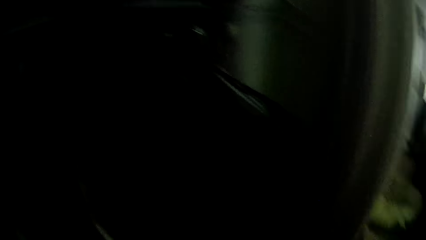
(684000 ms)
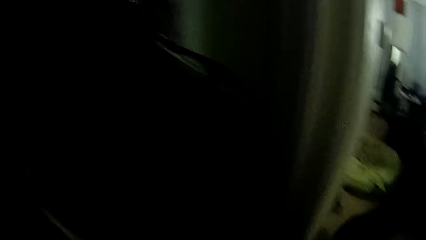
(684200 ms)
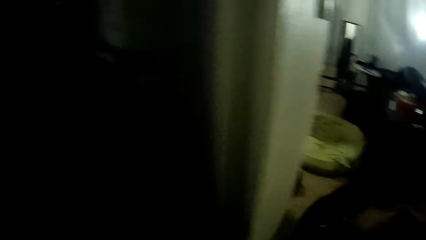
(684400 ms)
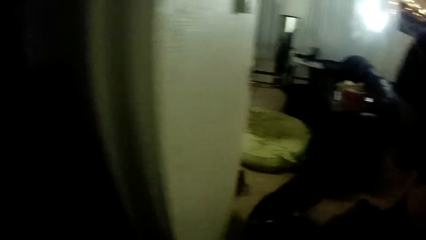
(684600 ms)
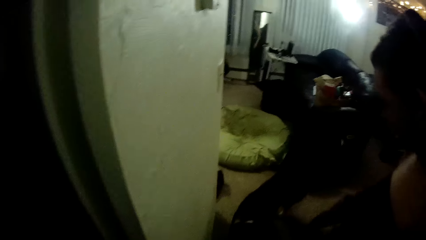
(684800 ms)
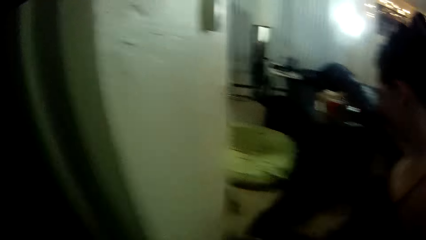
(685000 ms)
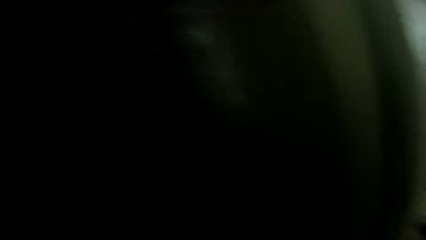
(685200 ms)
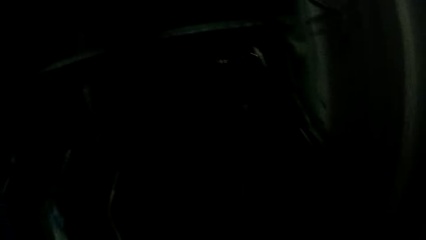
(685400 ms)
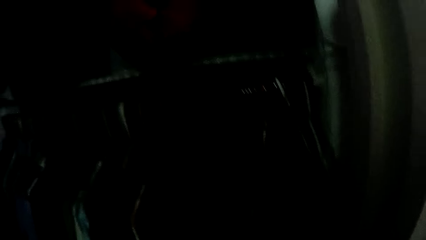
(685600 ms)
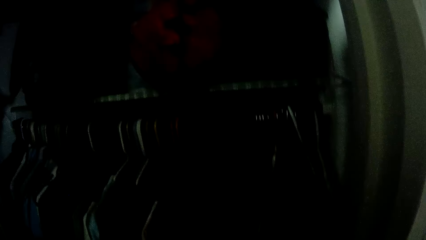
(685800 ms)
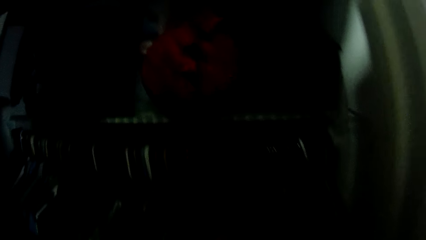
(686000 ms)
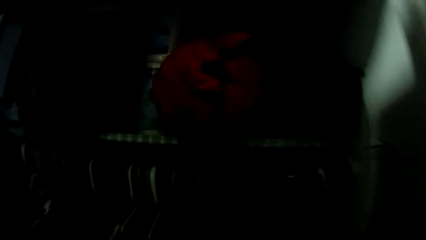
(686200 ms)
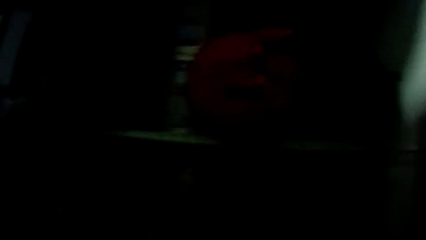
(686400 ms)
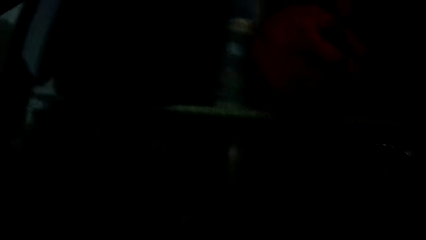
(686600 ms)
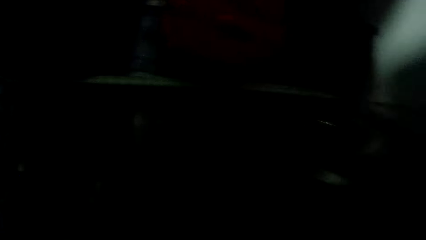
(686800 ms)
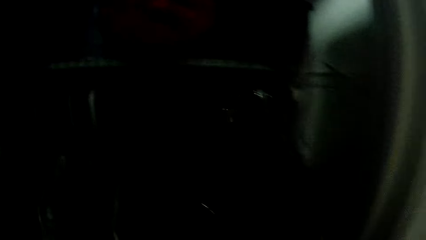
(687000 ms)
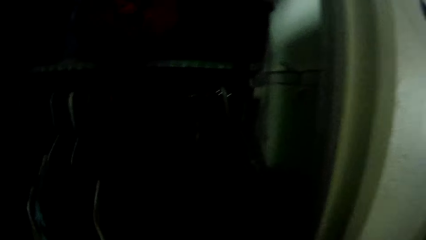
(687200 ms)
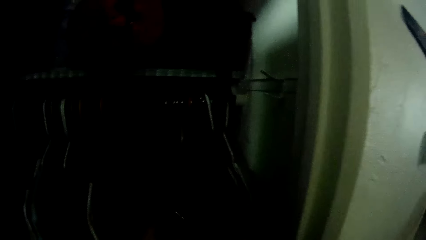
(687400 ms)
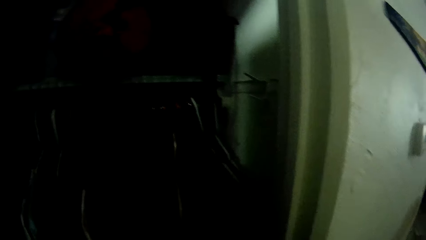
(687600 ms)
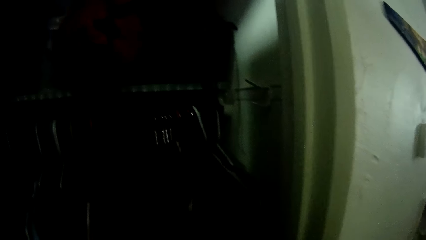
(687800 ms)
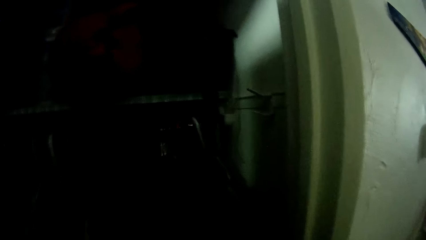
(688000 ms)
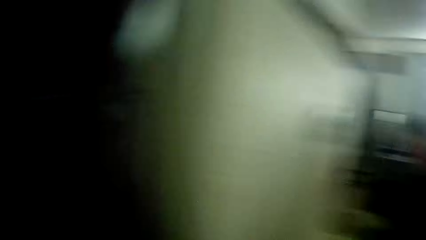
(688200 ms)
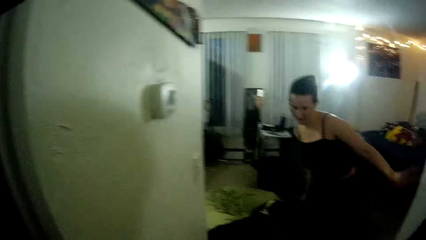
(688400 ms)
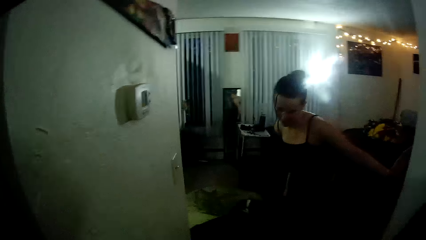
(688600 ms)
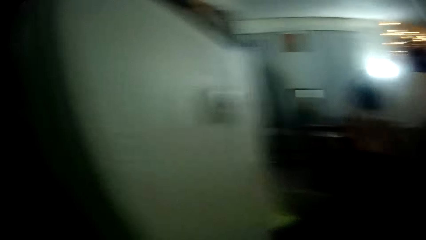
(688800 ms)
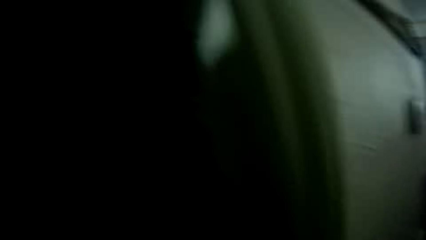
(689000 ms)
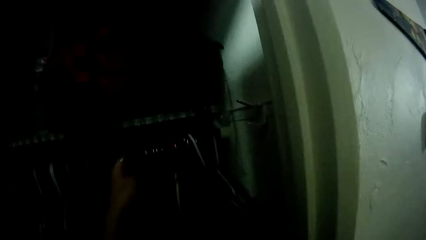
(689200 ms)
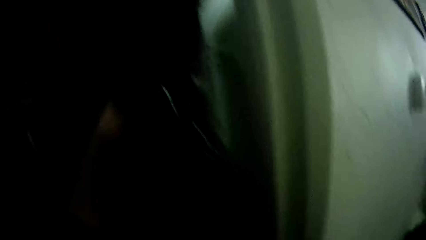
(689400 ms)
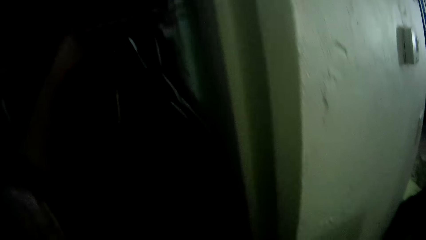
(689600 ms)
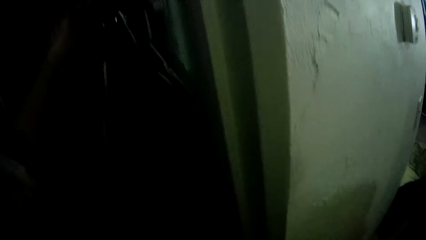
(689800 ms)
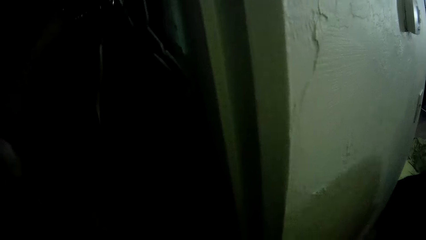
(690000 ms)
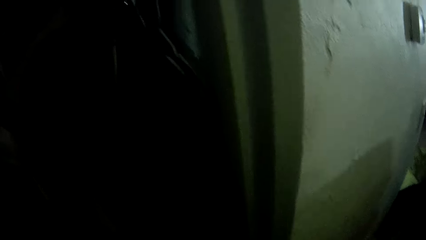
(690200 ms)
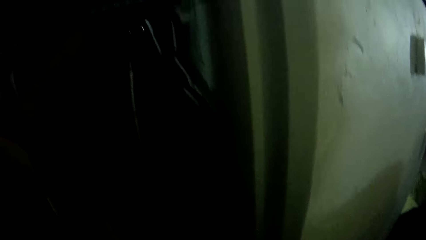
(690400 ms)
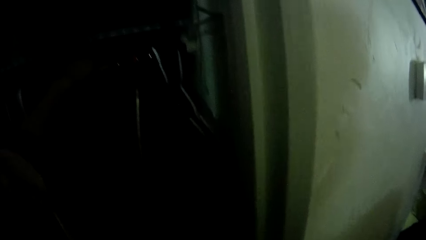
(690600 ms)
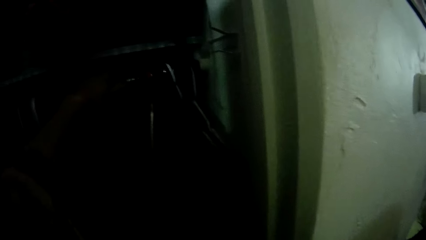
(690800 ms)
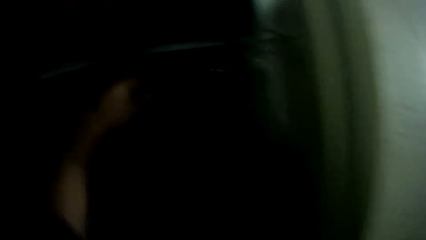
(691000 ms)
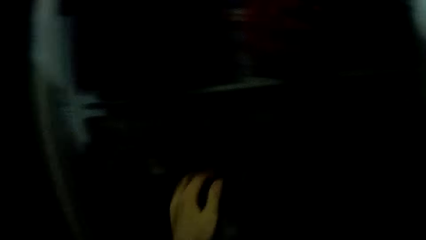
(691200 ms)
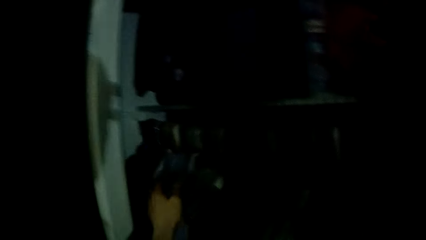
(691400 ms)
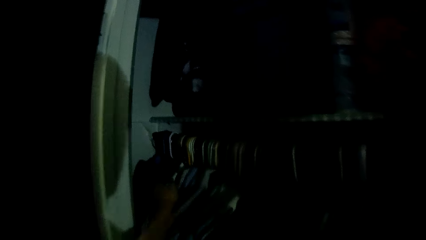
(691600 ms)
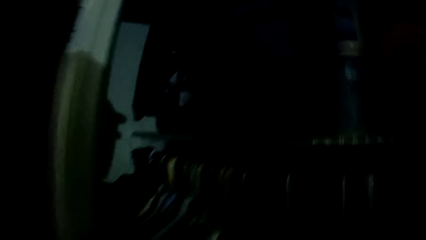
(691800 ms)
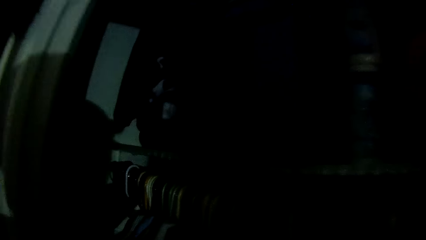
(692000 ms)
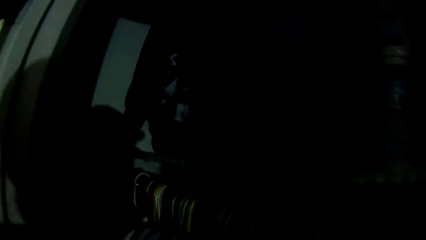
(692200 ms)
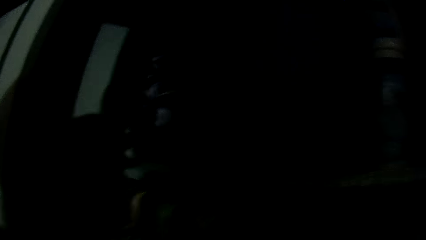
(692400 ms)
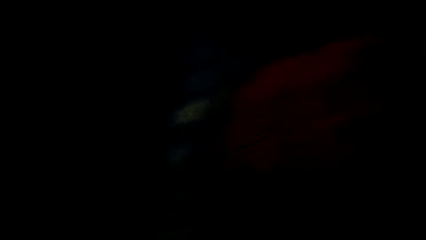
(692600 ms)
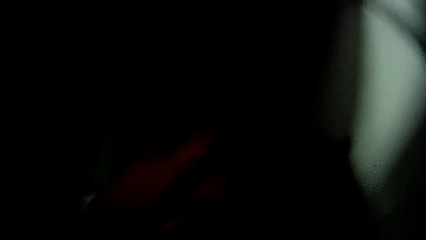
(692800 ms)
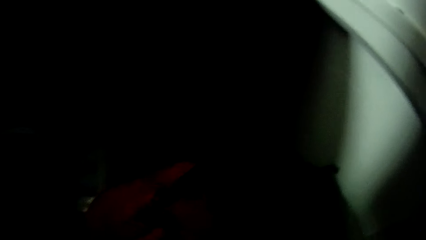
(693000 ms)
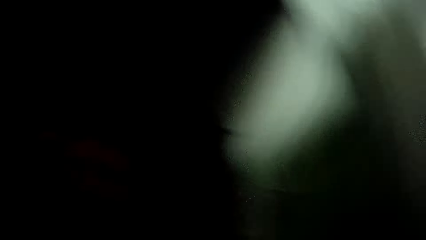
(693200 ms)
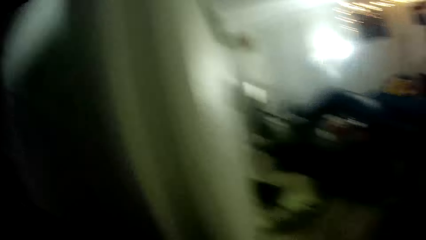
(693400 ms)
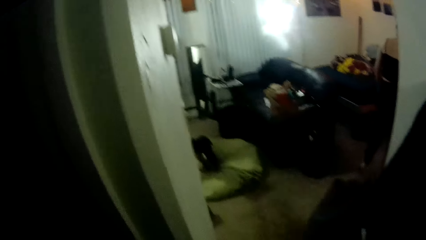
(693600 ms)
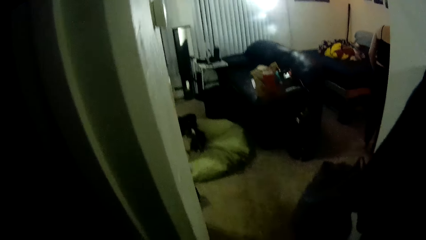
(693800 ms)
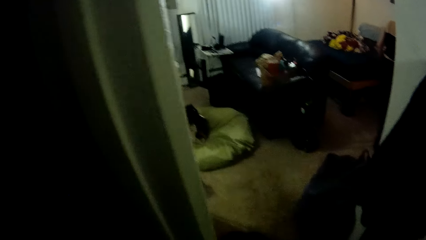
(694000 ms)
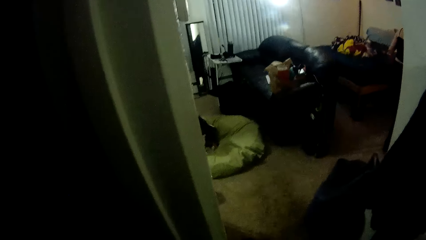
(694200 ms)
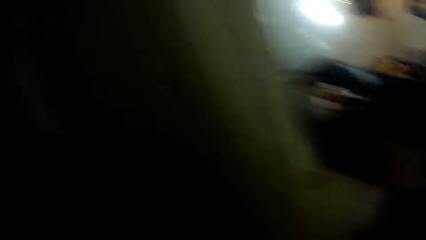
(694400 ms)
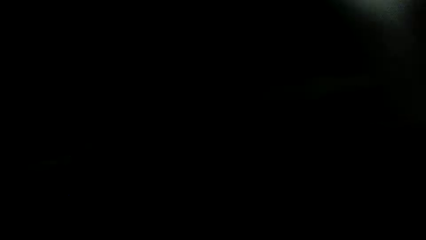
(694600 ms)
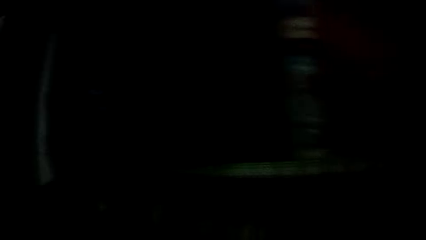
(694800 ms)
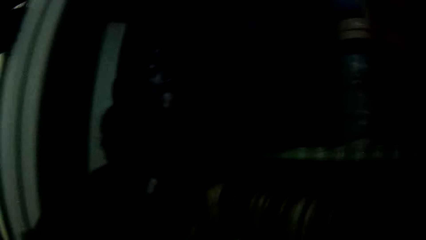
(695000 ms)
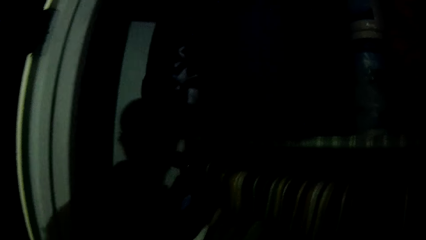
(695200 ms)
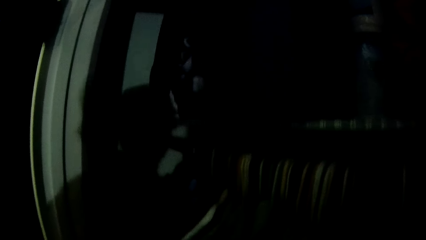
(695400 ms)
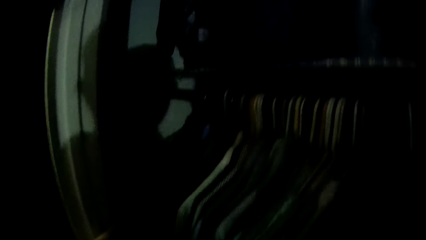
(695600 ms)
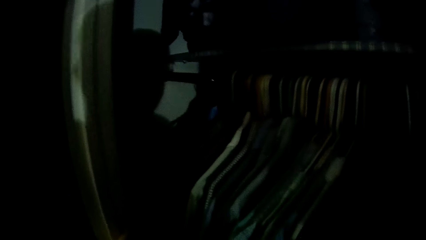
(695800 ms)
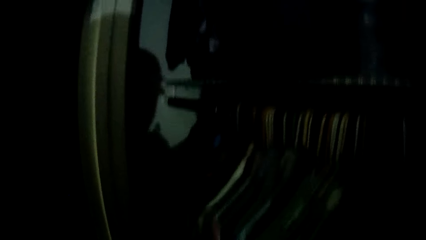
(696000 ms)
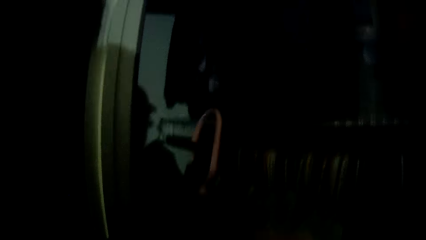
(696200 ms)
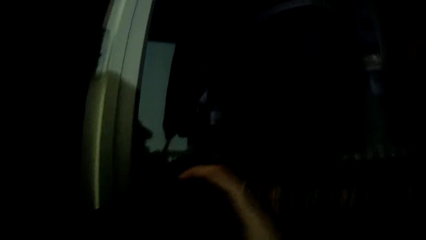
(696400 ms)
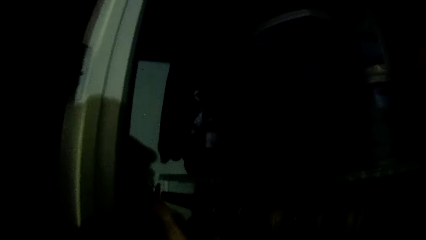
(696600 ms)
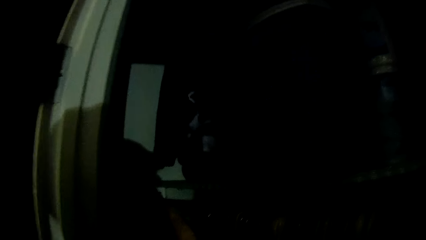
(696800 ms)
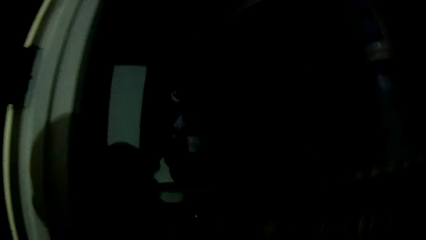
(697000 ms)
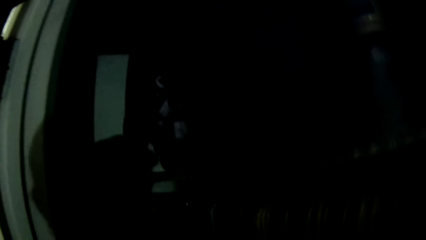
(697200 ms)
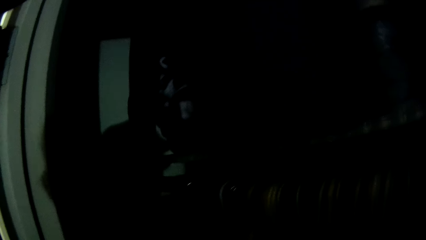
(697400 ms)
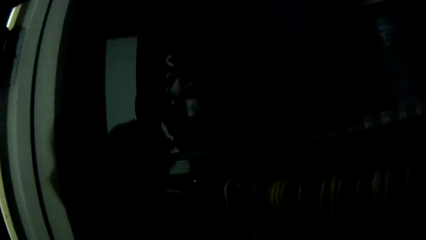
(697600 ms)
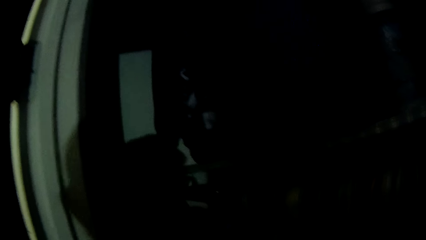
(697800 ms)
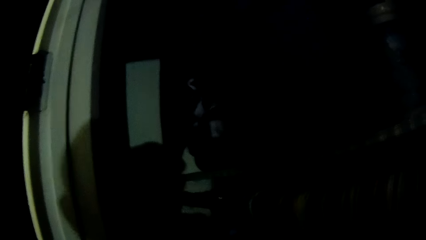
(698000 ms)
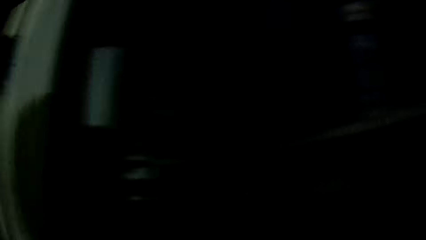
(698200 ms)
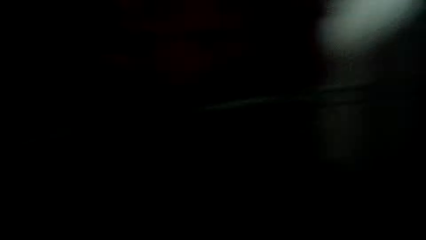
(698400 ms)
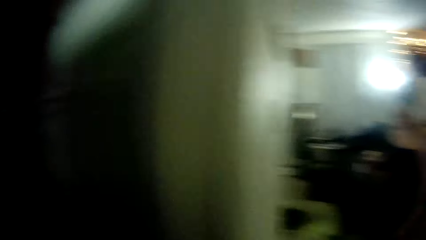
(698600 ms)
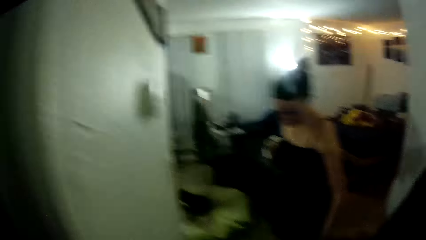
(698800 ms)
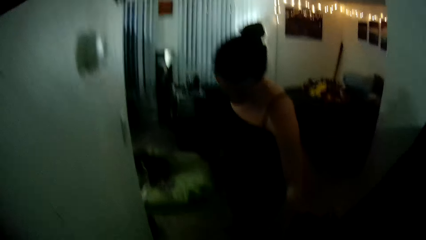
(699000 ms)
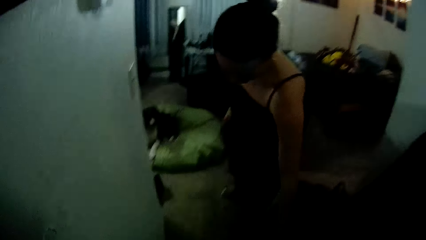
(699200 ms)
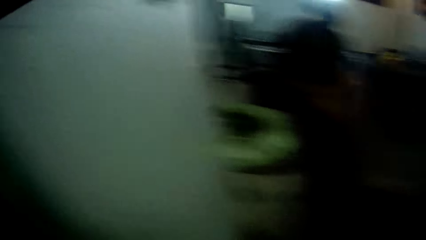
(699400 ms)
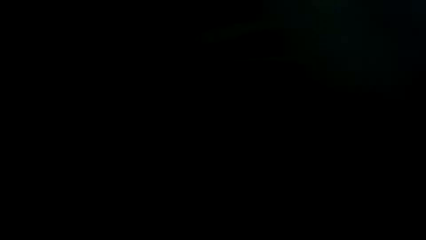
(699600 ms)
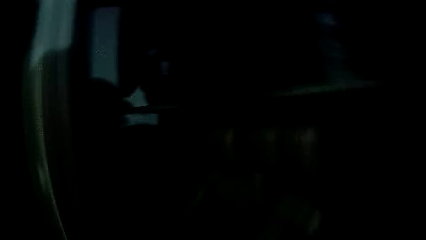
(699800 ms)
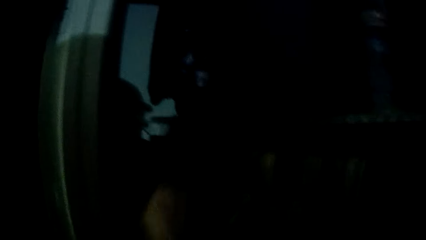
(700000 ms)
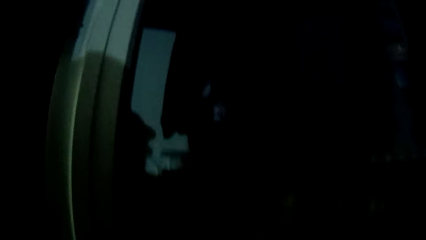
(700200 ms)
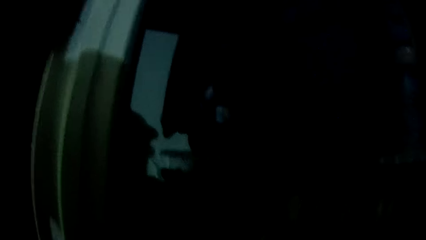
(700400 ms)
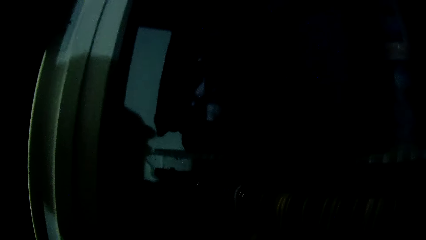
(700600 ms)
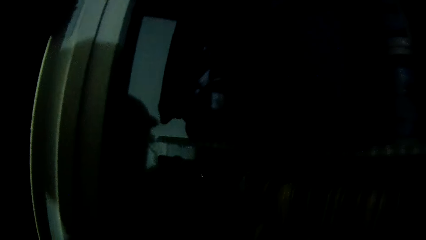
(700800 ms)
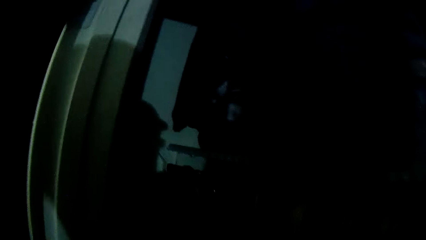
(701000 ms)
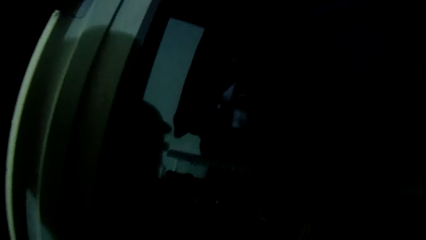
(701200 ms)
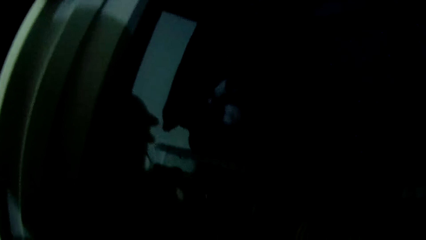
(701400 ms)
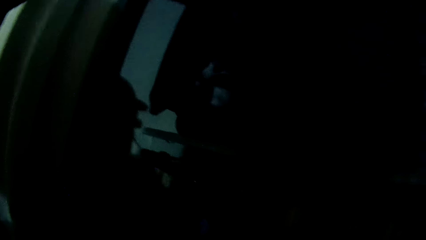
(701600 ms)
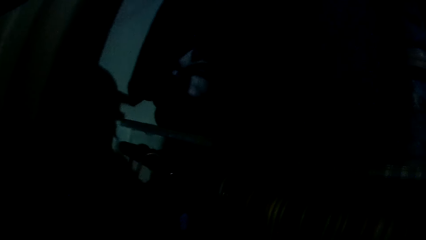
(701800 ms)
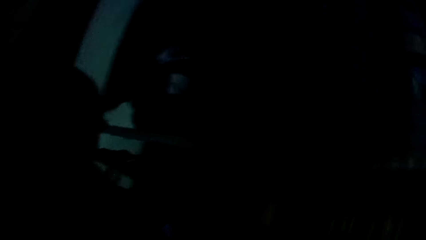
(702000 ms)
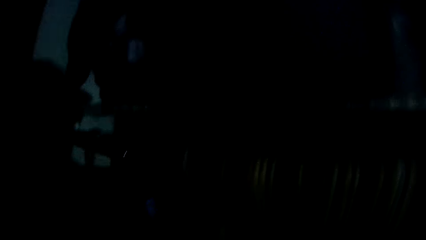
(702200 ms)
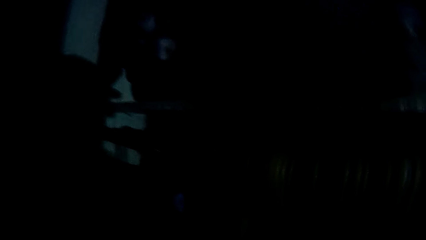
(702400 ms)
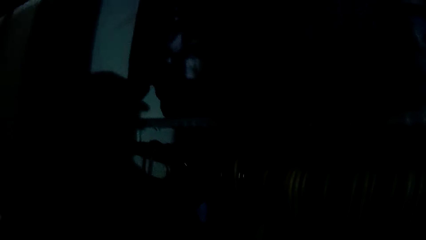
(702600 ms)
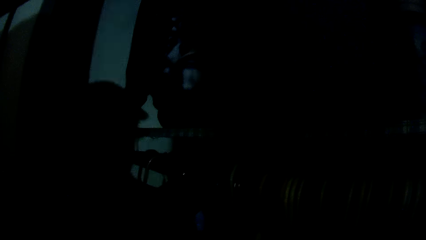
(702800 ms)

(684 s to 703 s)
The camera wearer looks around. He adjusts a hanger from the pile of hangers with his left hand. He flips the clothes in the wardrobe. He adjusts another hanger from the pile of hangers with his left hand. He looks around. He hangs a hanger in the wardrobe with his right hand. He adjusts another hanger from the pile of hangers with his left hand. He flips the clothes in the wardrobe.
